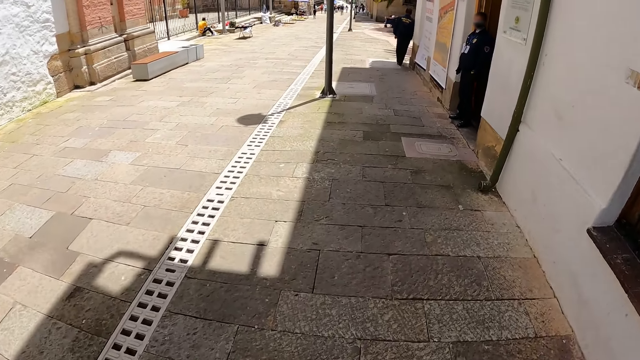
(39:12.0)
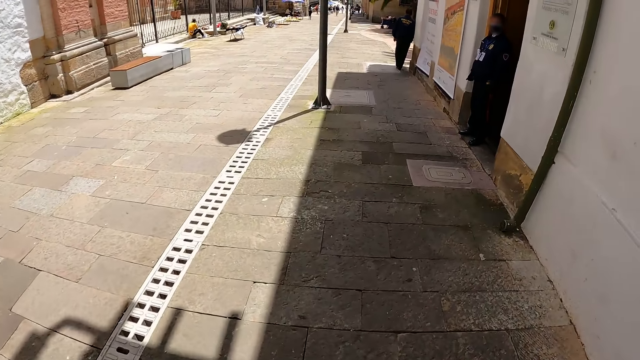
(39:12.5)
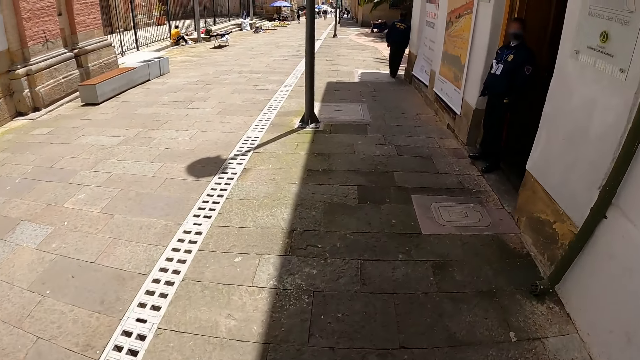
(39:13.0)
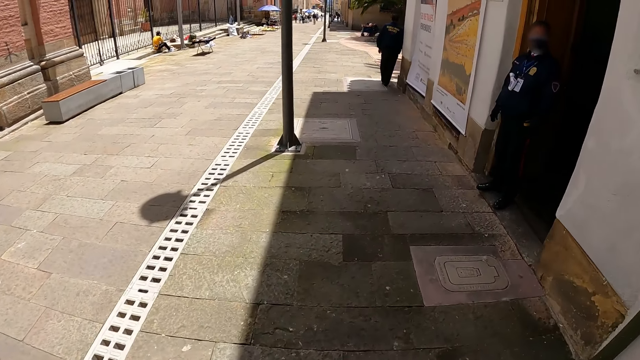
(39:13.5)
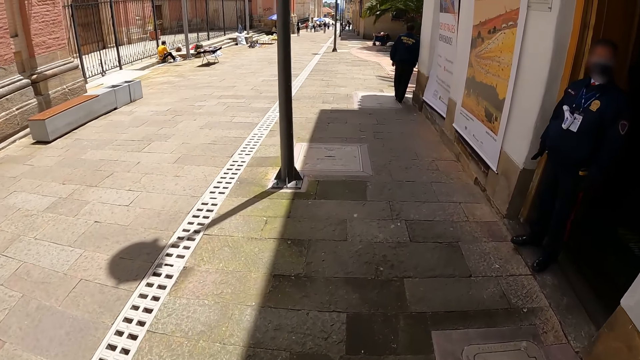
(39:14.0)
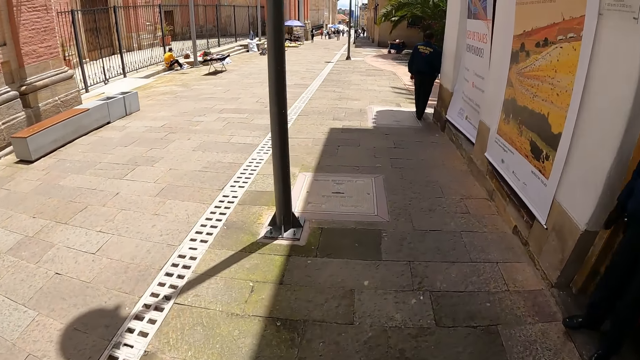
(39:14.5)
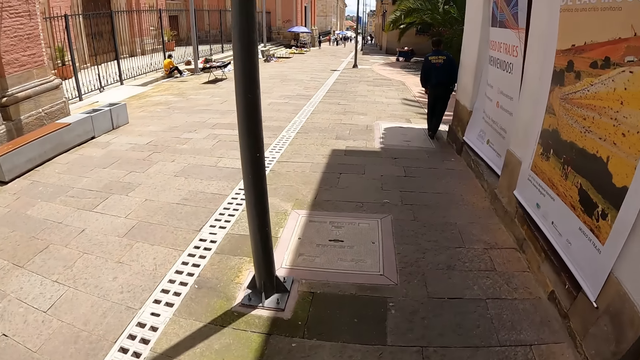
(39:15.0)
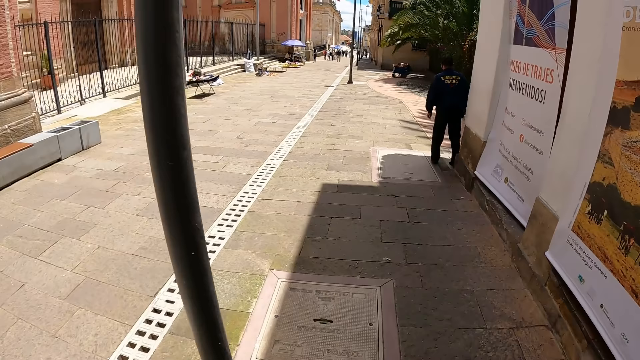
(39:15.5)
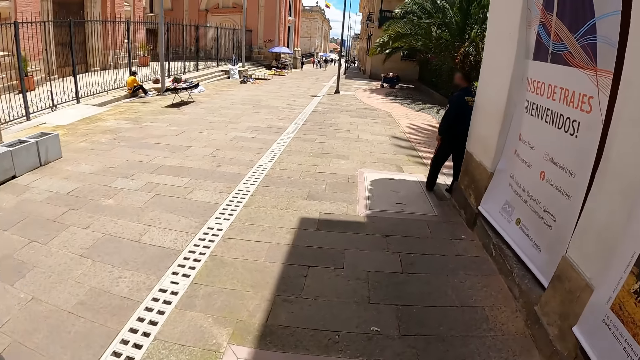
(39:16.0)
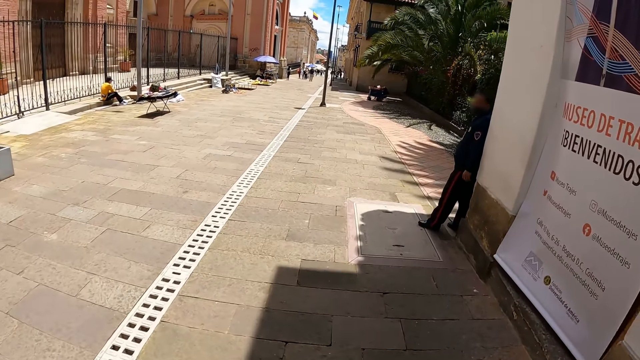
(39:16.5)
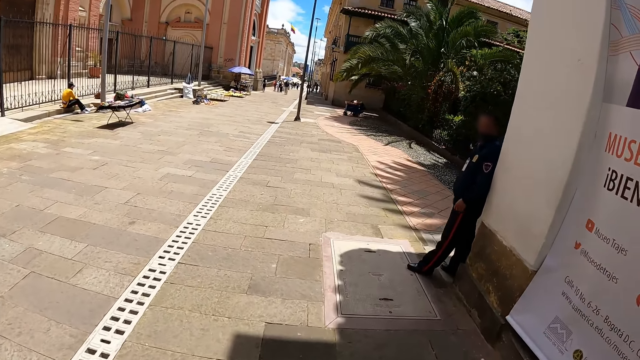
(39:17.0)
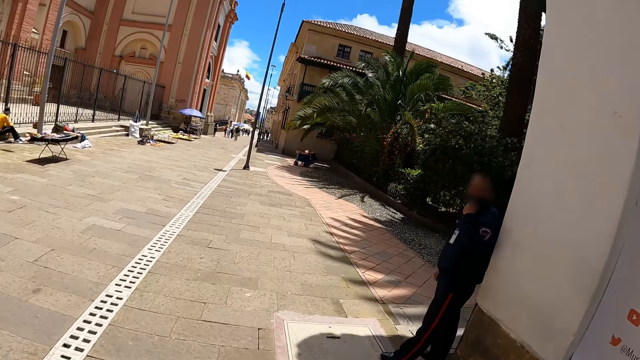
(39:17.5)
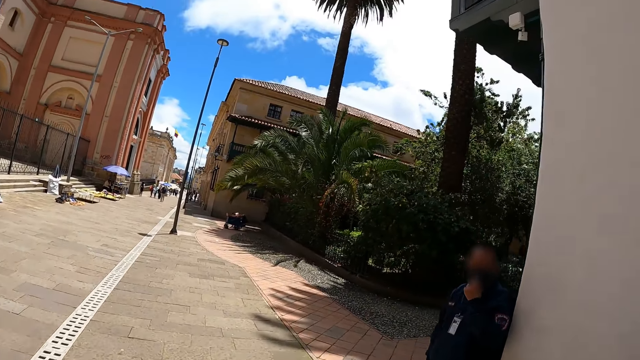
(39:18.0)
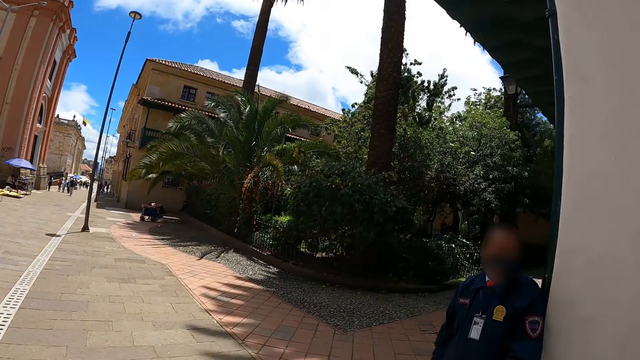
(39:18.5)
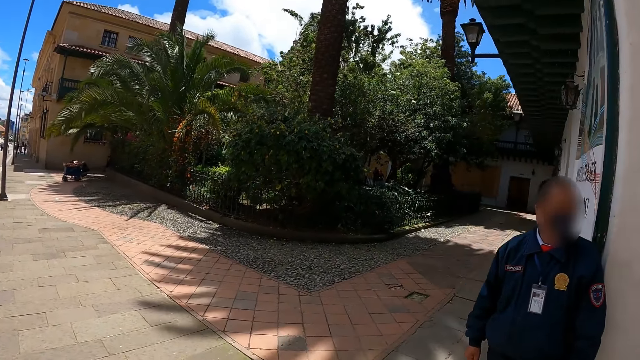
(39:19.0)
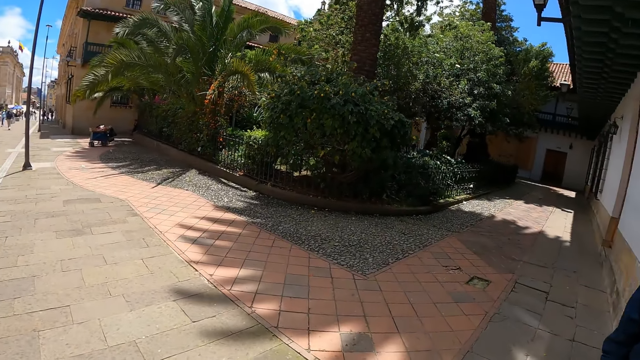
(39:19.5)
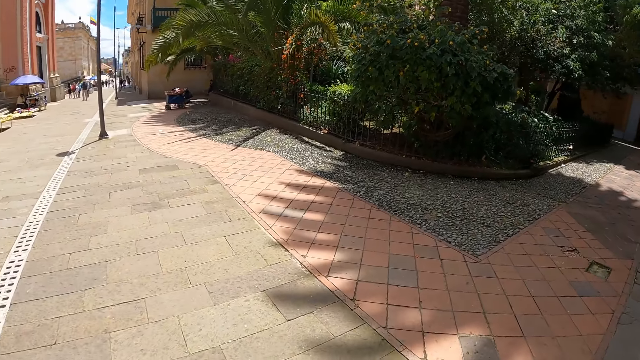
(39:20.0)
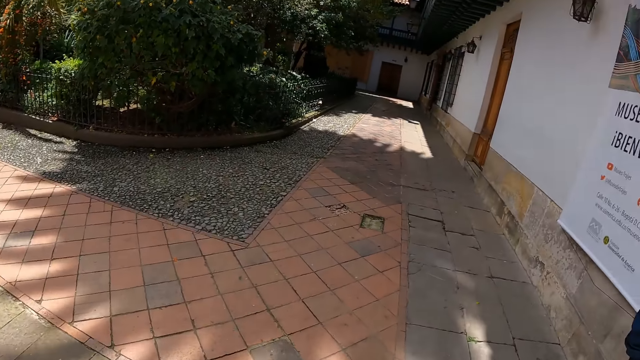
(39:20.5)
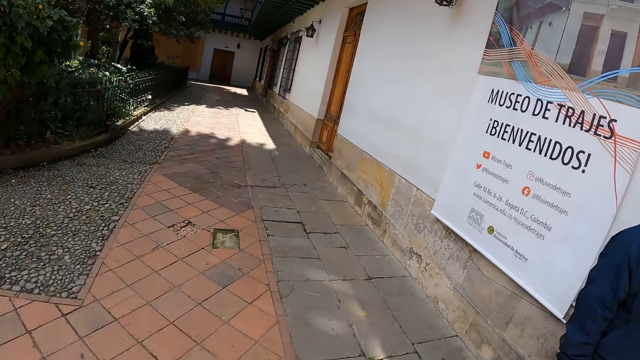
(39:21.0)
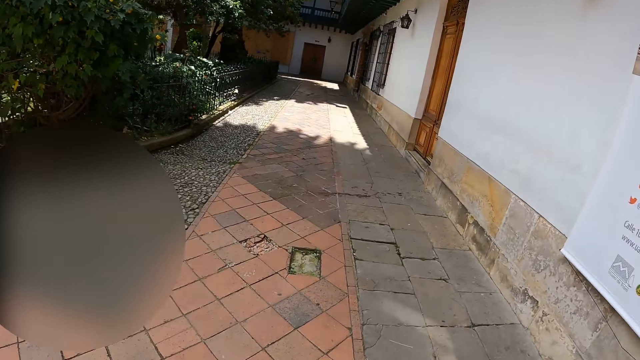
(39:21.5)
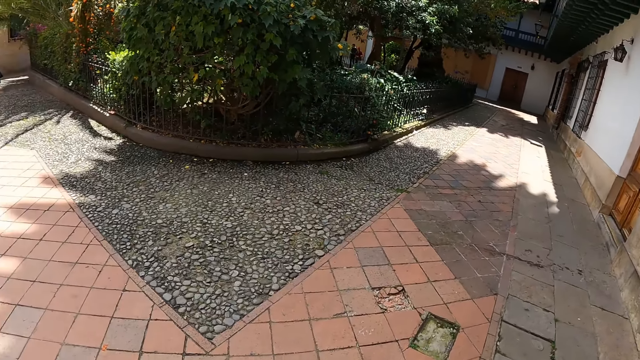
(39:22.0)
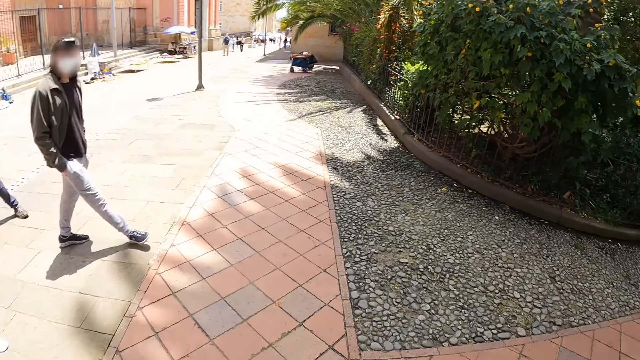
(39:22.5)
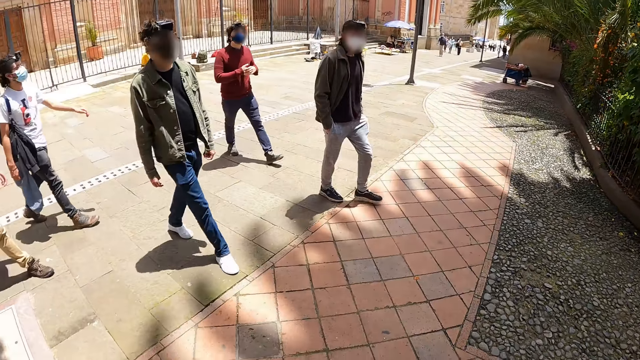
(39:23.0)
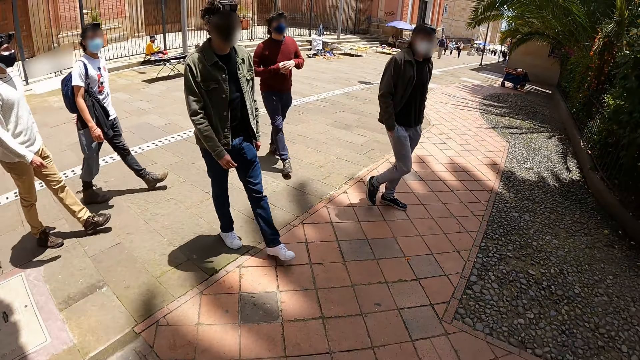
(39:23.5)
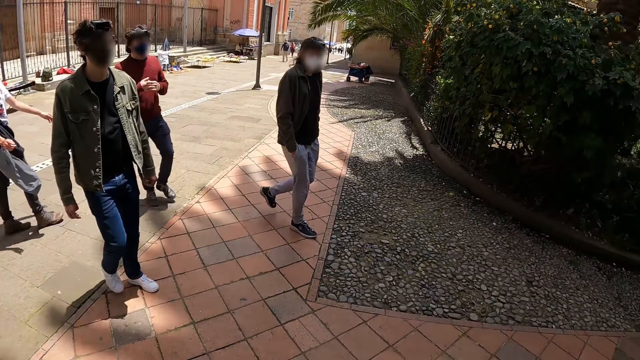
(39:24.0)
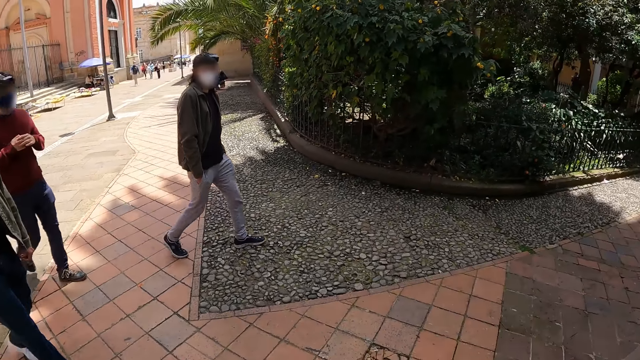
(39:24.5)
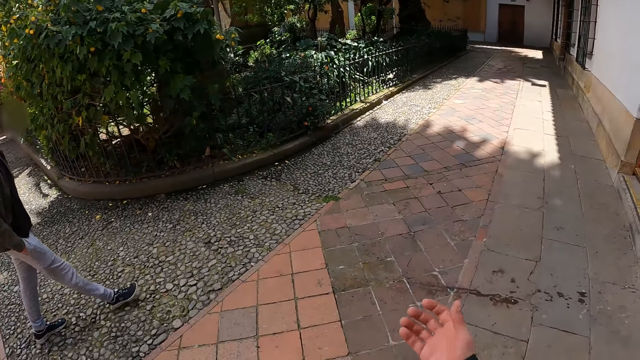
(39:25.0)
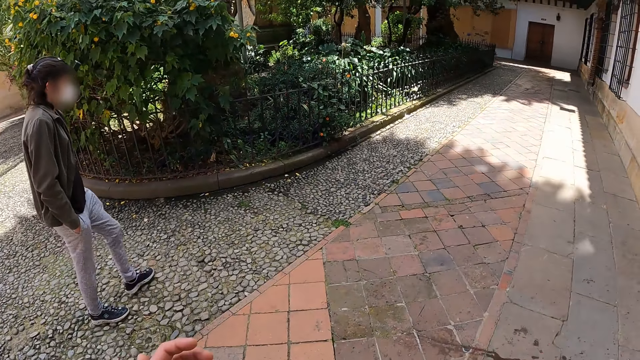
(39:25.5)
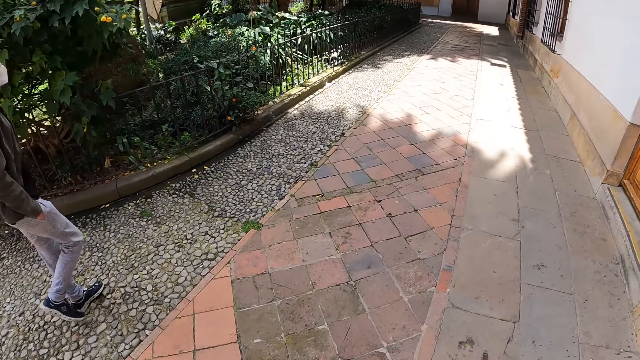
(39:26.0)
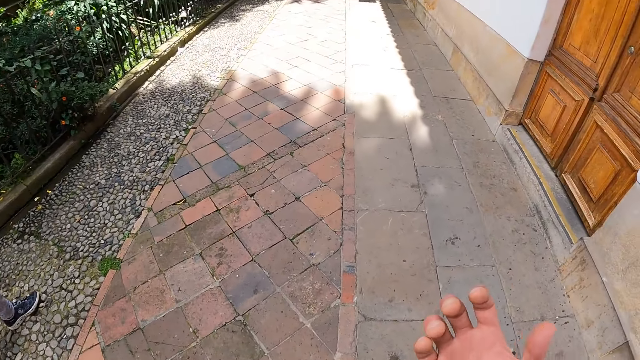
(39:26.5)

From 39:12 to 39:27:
The camera wearer looks at a man. He reads at the wall. He walks beside the building. He turns around. He looks on the other side. He looks at another man. He looks at another man. He looks at another man. He turns around. He moves his hand. He walks on the pavement.

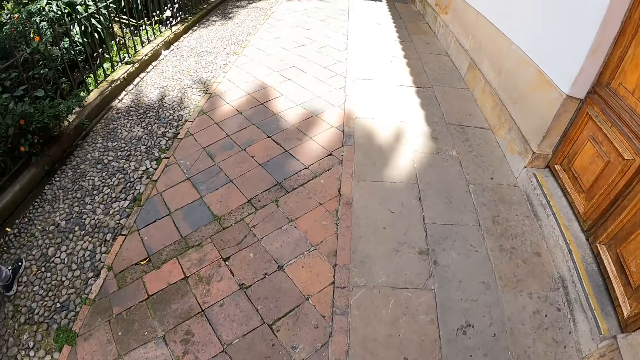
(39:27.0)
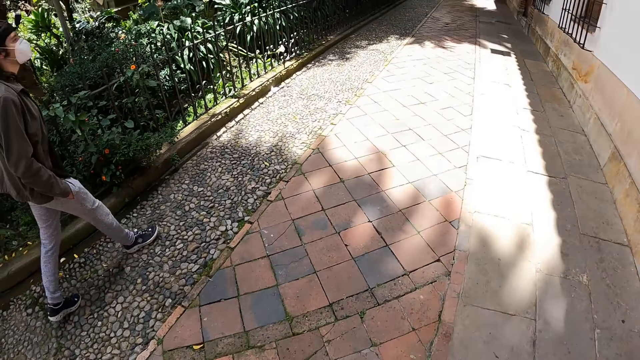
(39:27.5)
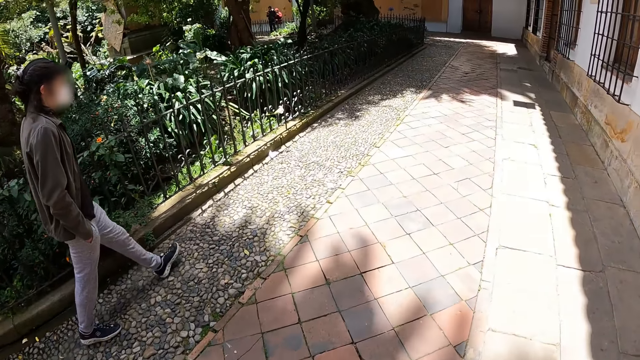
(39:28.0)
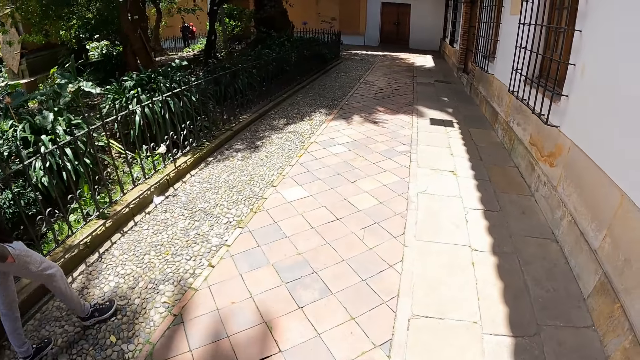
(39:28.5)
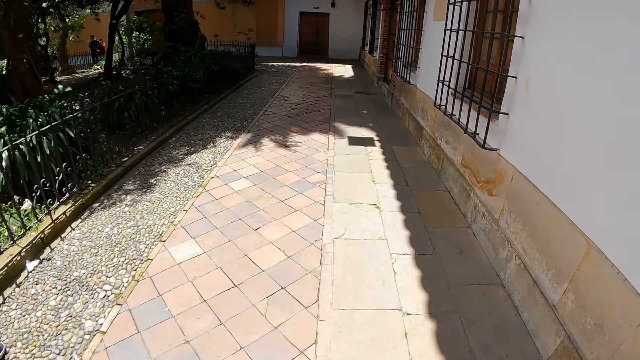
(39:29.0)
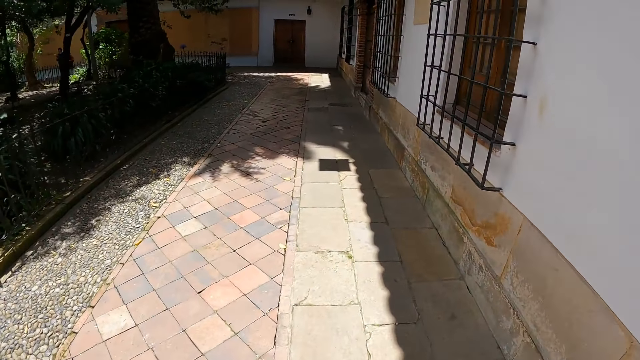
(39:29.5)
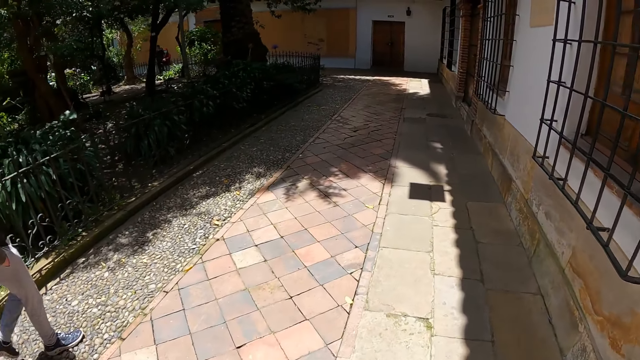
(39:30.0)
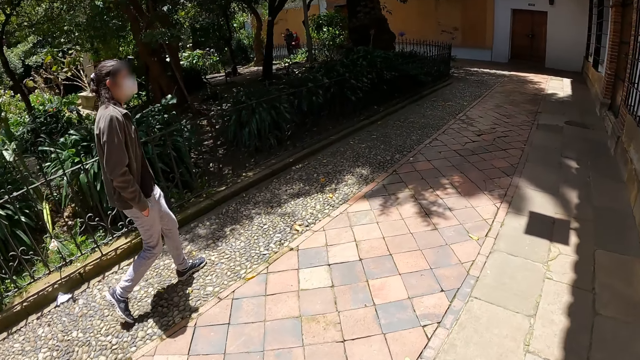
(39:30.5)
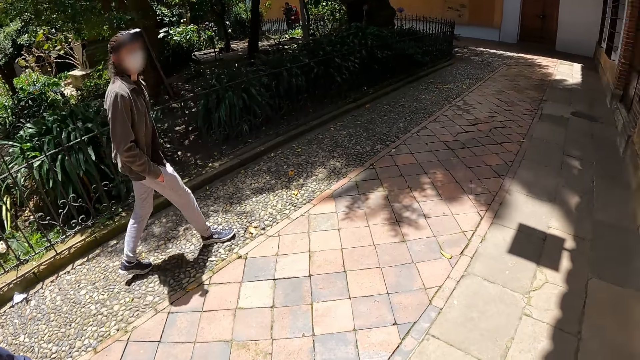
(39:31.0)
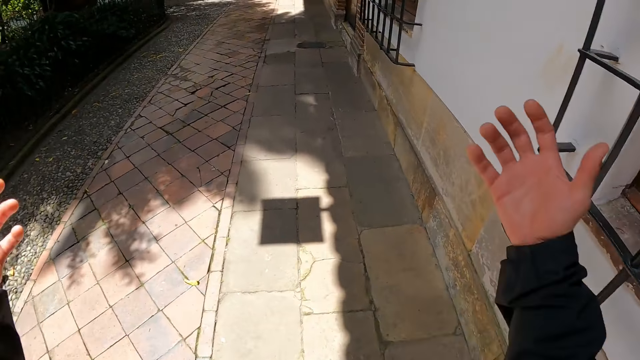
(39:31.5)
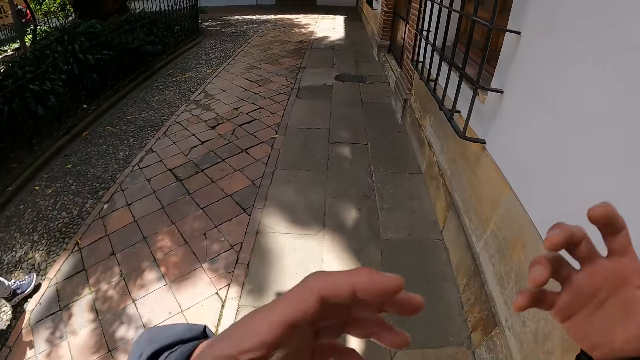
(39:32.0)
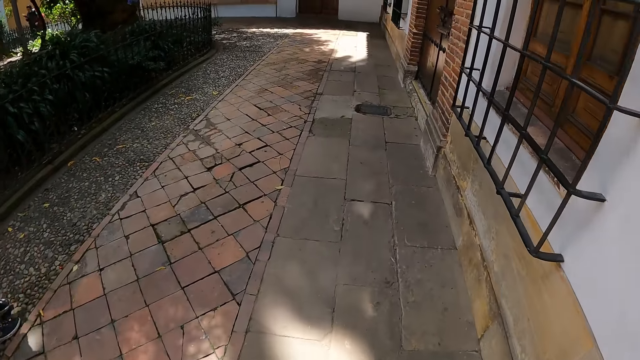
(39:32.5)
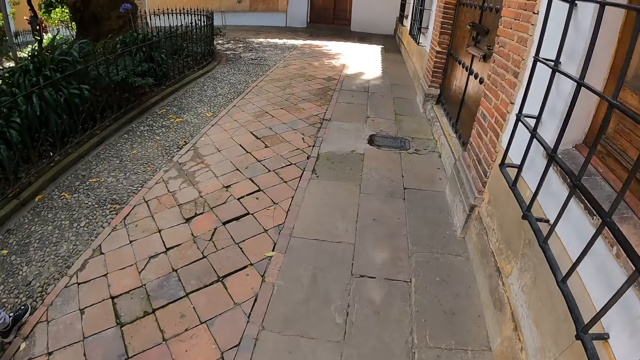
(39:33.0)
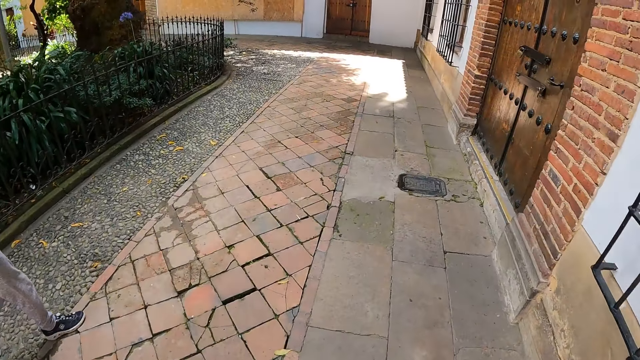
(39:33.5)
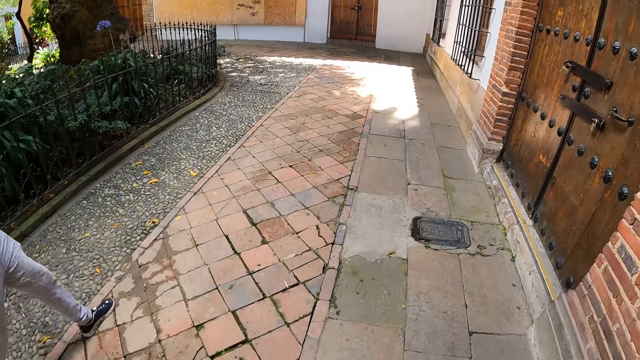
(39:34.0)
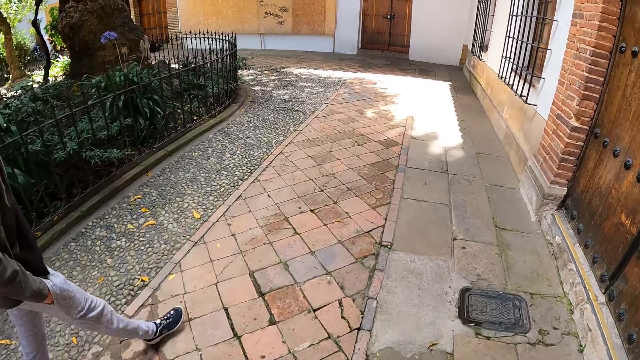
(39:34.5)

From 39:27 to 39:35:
The camera wearer walks beside the building. He looks at a man. He walks on the pavement. He looks at the man. He moves his hands.
